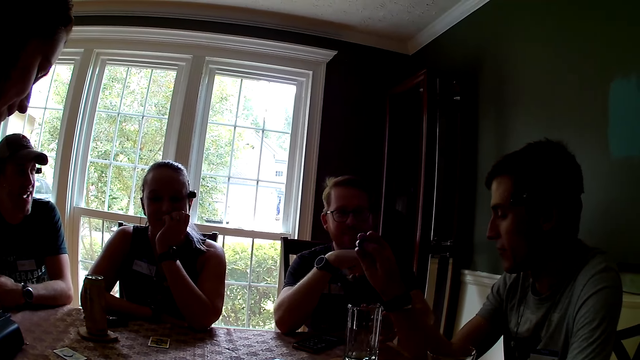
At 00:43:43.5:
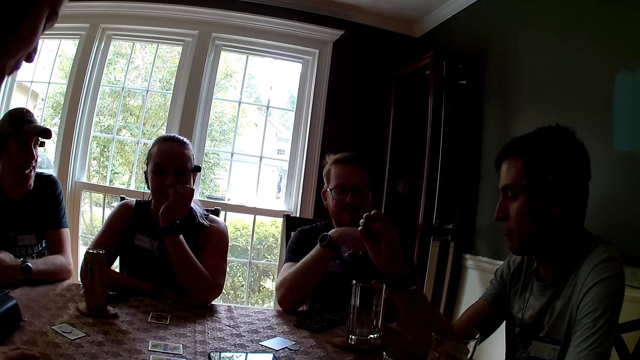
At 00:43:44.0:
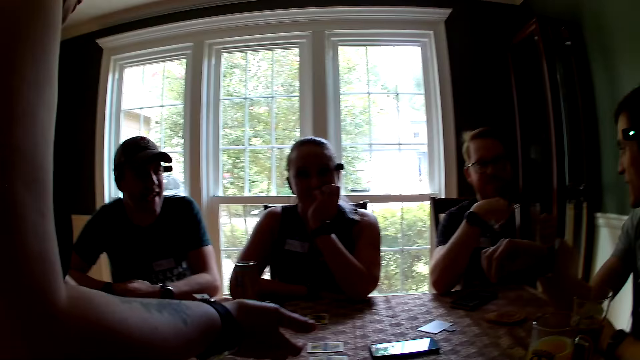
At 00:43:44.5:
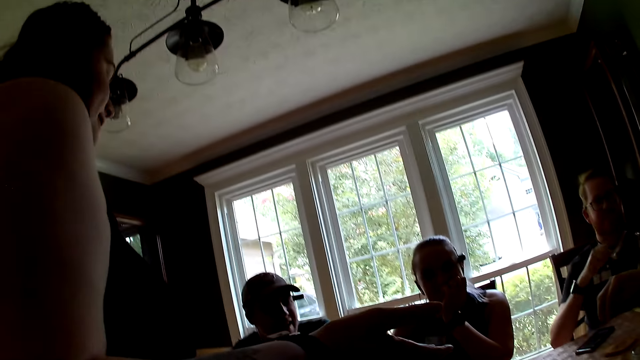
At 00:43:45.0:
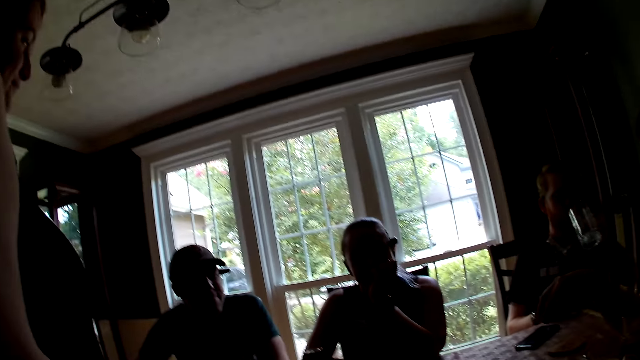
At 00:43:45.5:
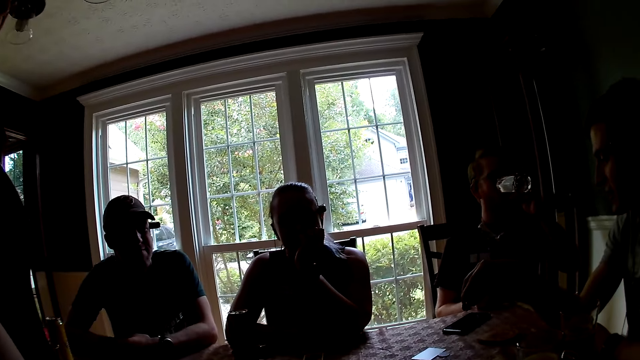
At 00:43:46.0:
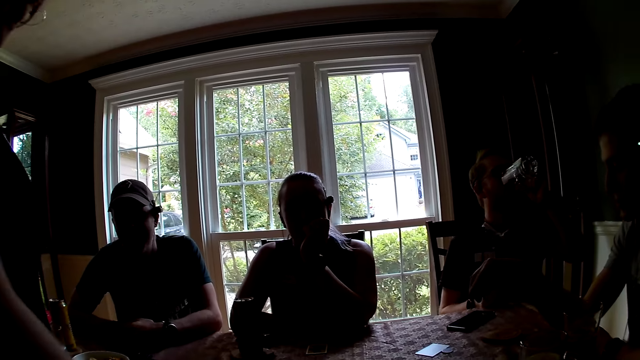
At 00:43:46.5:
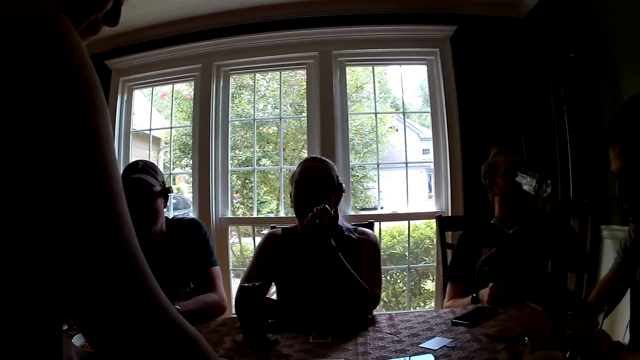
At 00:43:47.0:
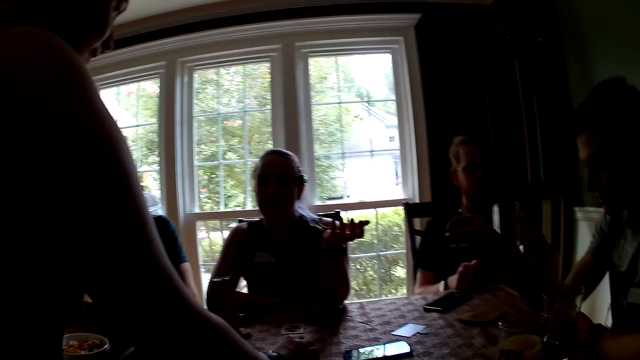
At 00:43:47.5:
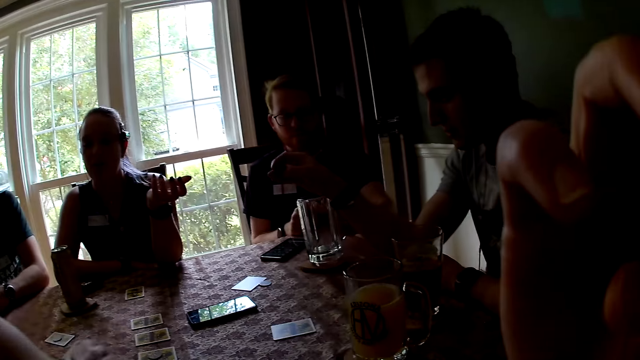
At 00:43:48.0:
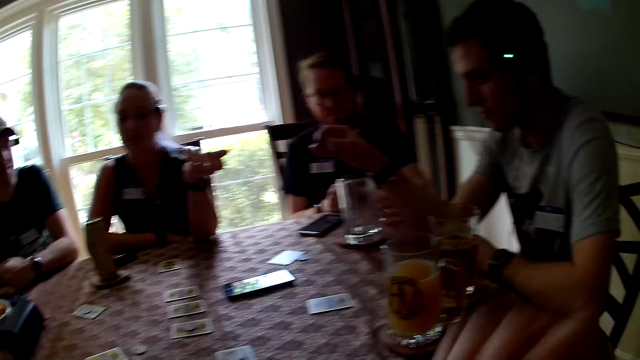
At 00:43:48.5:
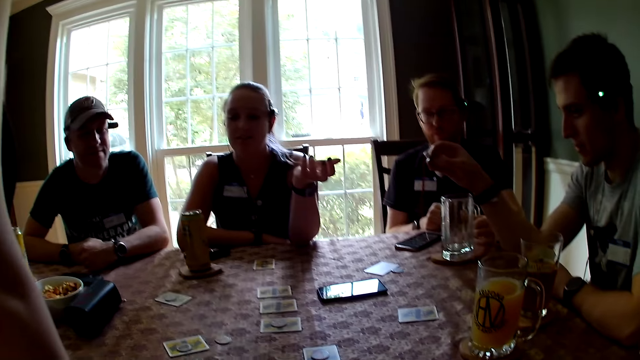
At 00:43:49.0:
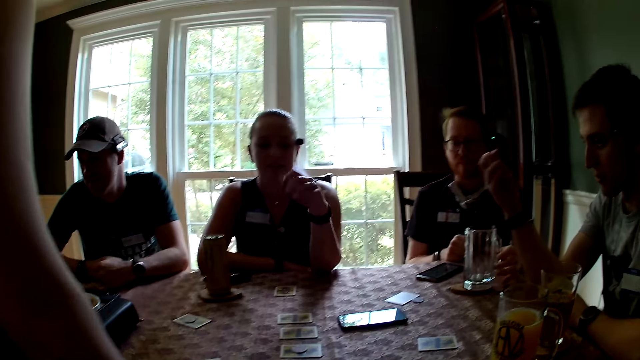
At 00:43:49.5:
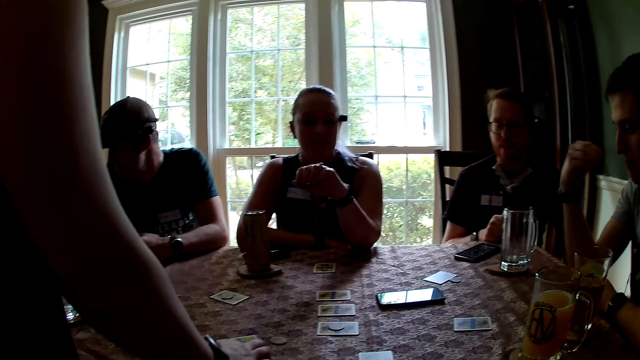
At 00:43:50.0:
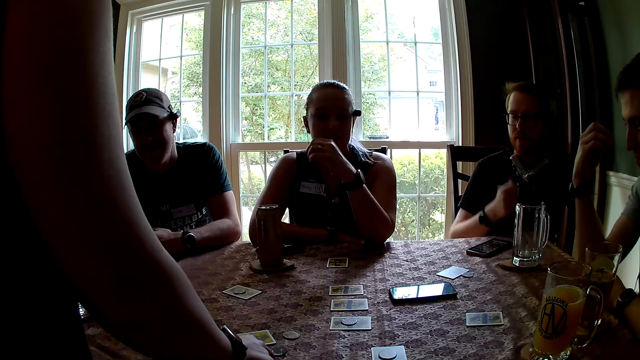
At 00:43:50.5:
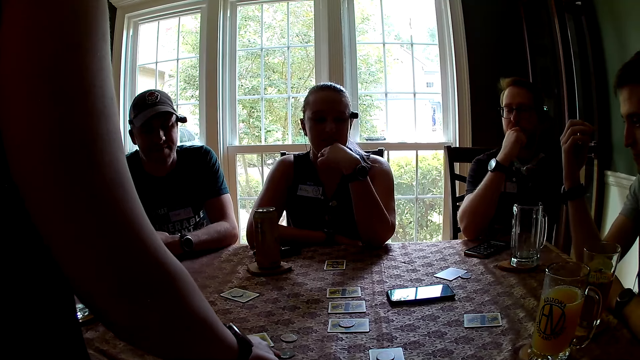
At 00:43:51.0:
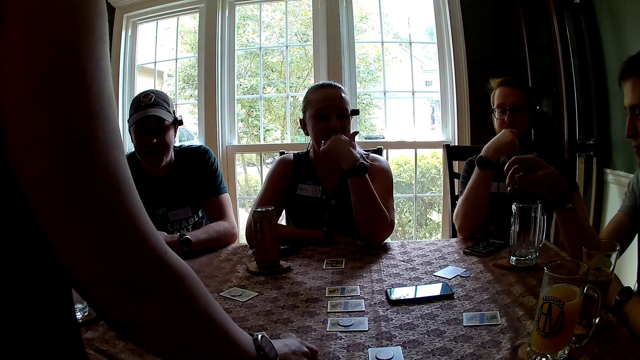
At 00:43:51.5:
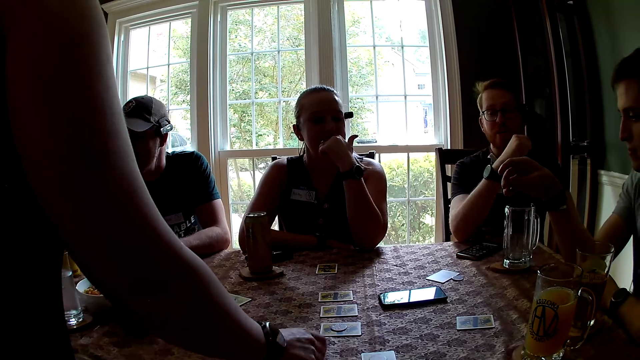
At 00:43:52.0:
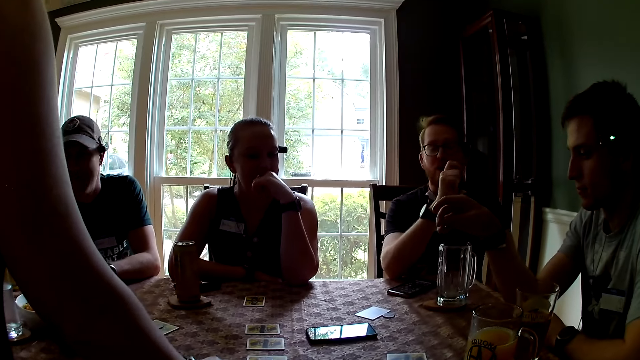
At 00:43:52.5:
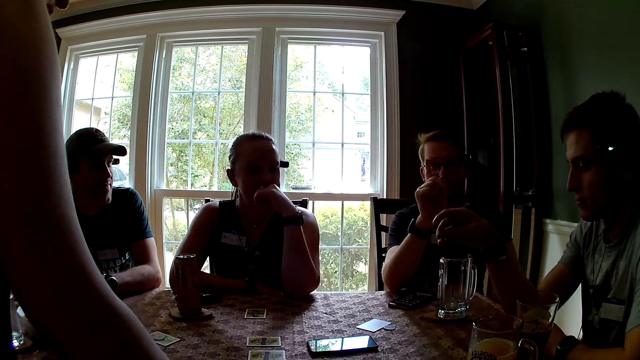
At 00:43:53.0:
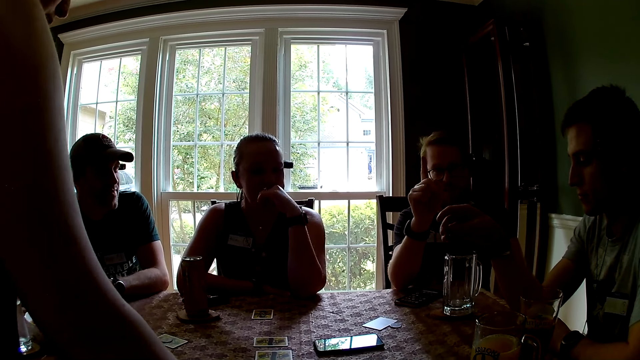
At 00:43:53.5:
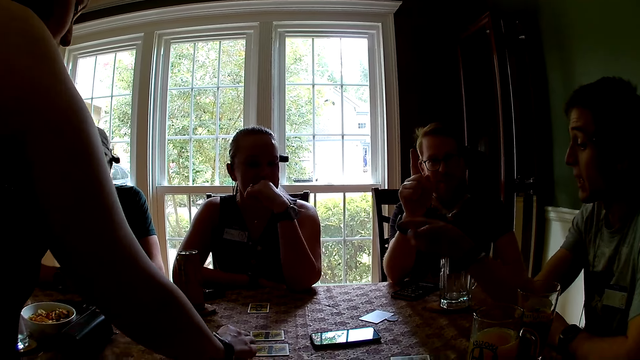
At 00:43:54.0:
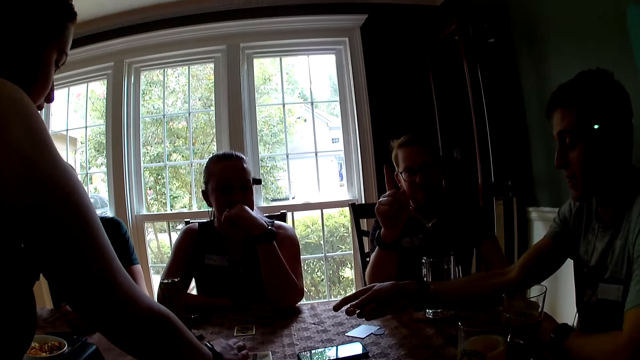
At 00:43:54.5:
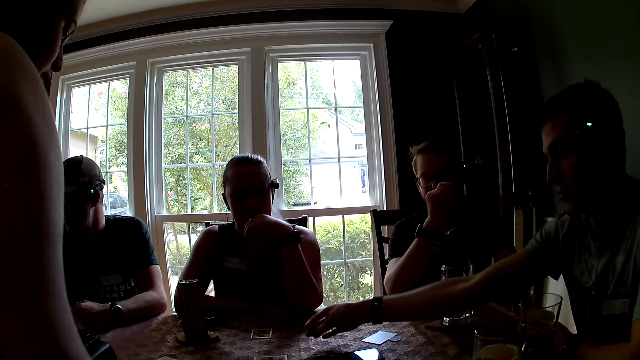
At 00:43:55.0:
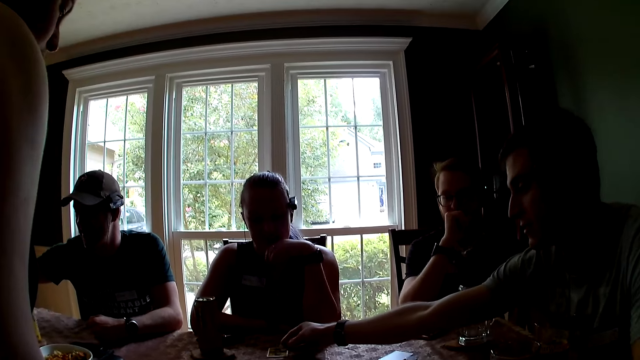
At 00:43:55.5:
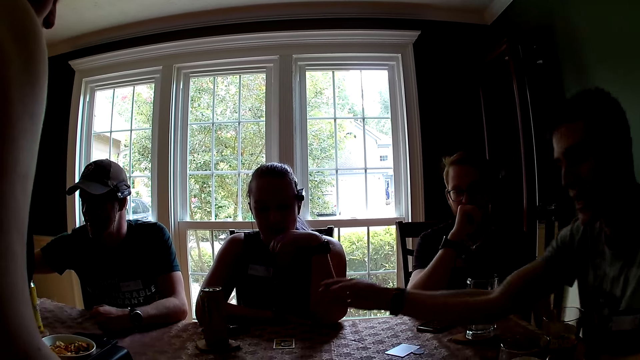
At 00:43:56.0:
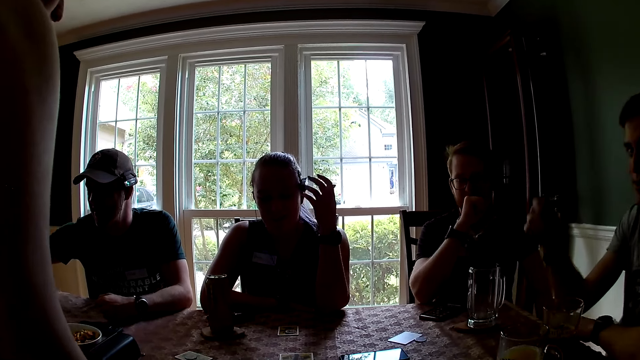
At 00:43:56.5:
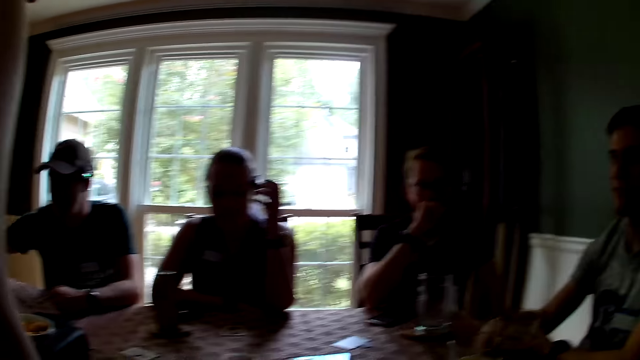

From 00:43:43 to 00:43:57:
The man picks the cup from the table with his left hand. The camera wearer speaks to the group of people. The man drops the cup on the table with his left hand. The man speaks to the group of people.

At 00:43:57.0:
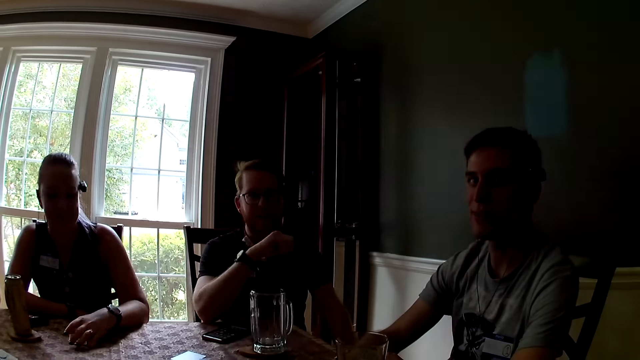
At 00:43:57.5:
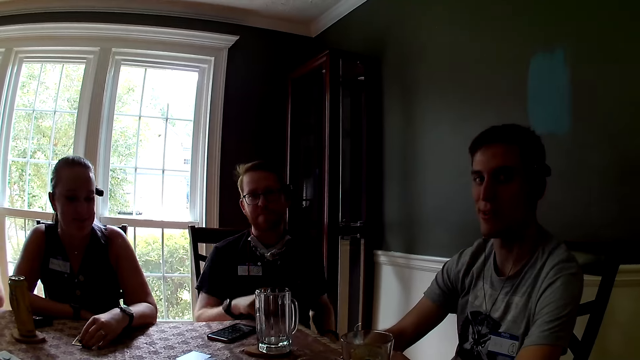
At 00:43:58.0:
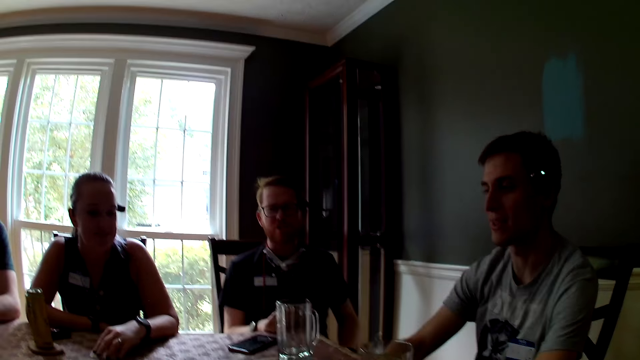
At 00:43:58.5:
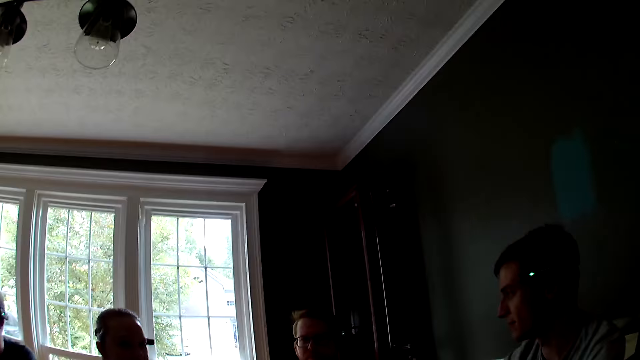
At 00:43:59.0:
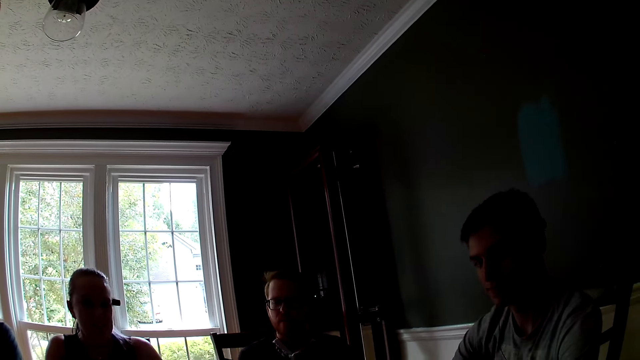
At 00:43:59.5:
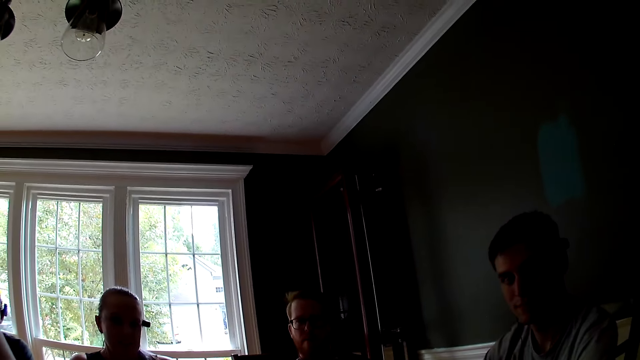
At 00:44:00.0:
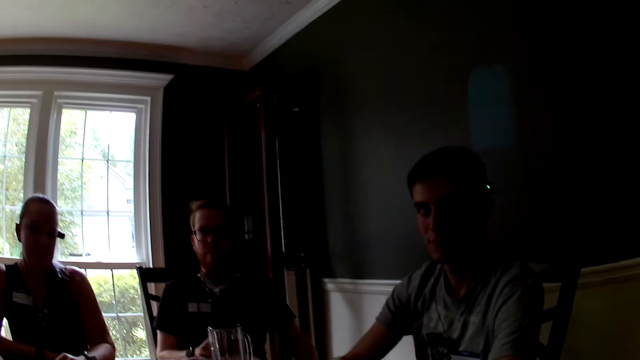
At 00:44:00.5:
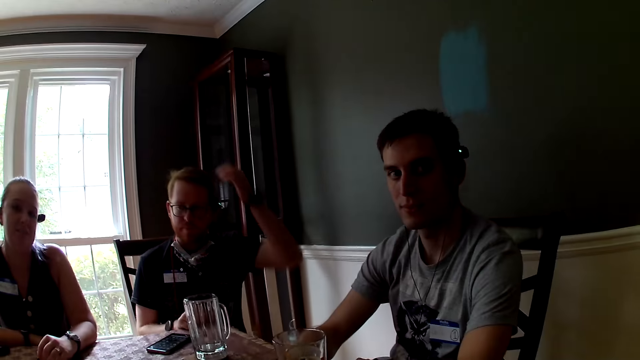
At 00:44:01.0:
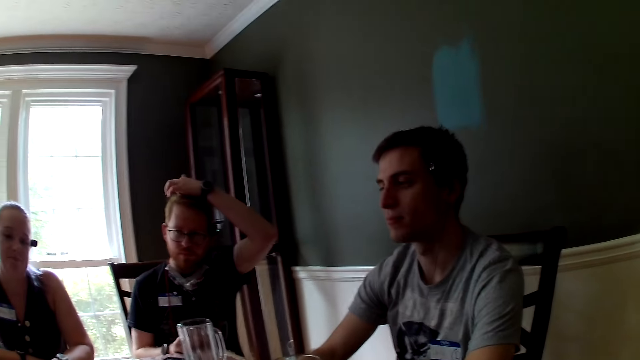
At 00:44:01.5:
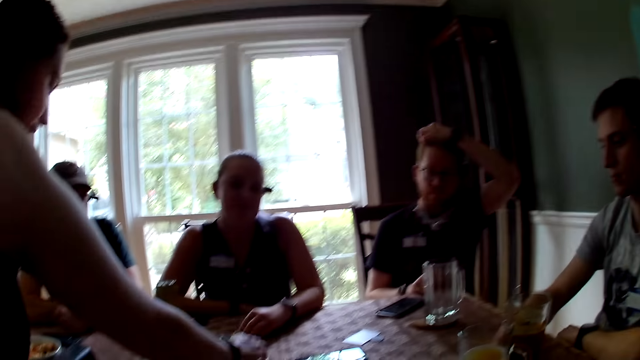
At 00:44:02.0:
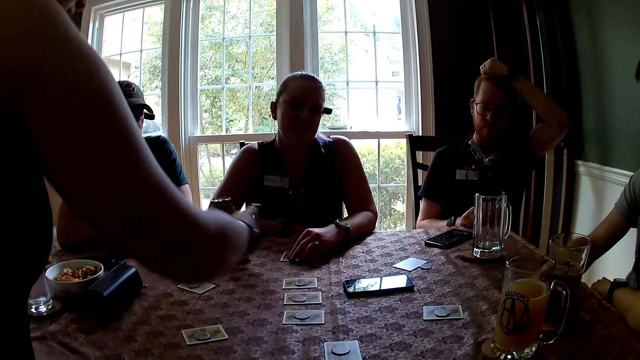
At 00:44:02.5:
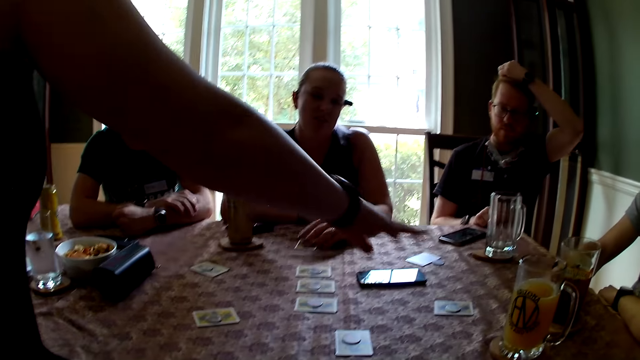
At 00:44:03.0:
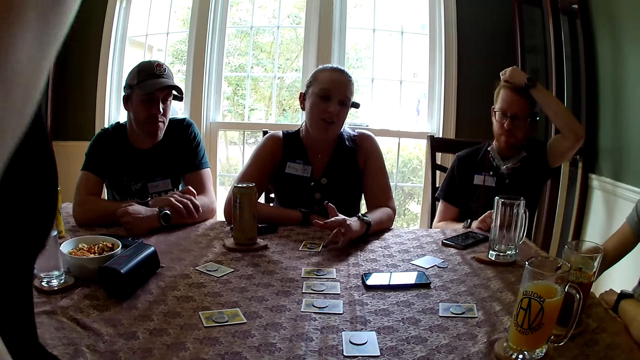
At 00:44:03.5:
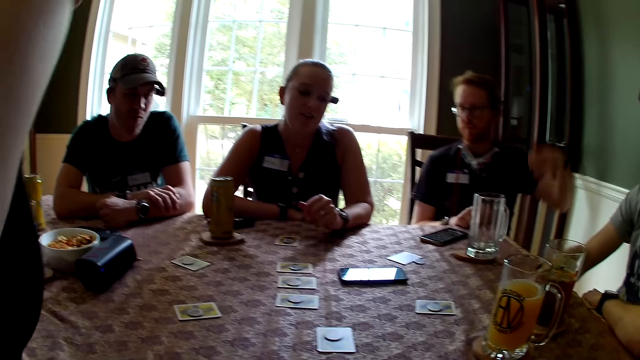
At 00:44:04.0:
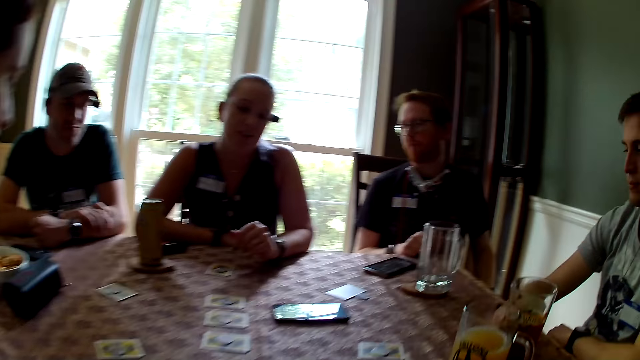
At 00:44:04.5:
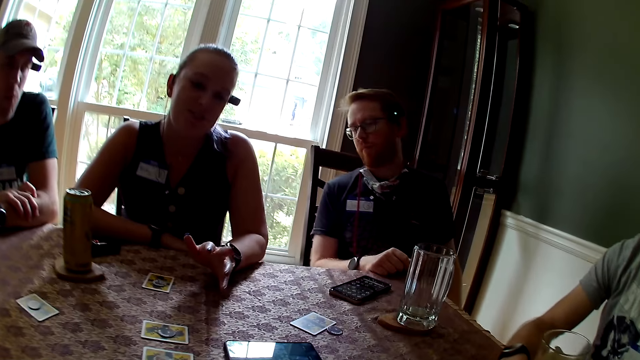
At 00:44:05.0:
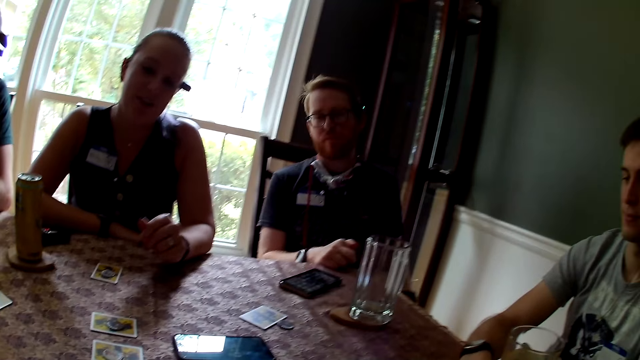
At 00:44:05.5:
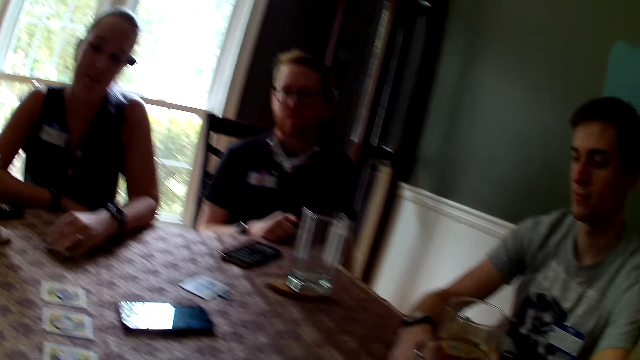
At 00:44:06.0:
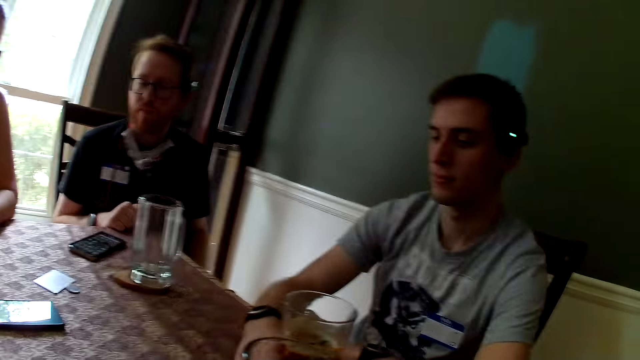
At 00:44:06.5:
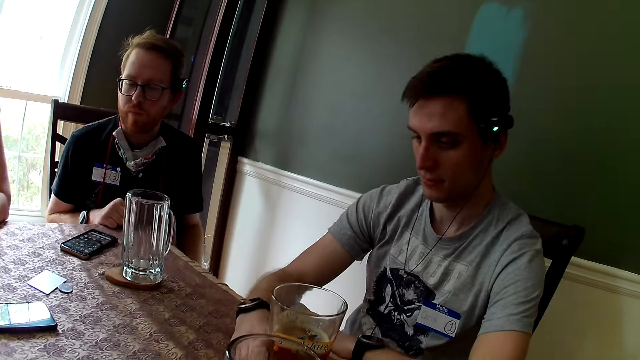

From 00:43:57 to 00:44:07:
The camera wearer speaks to the group of people. The woman speaks to the group of people. The camera wearer speaks to the man.
